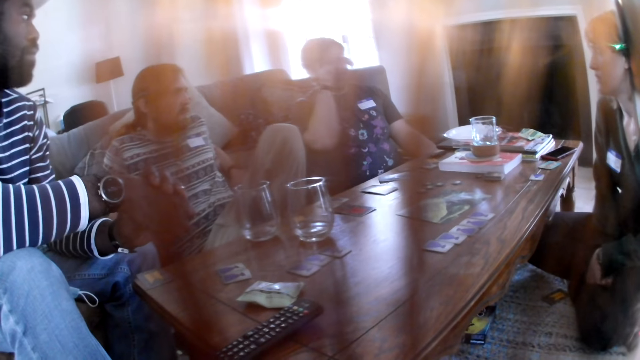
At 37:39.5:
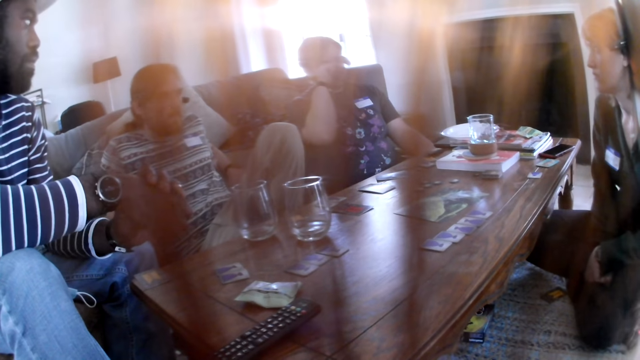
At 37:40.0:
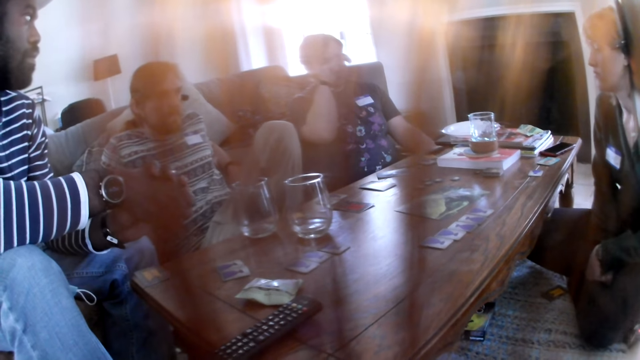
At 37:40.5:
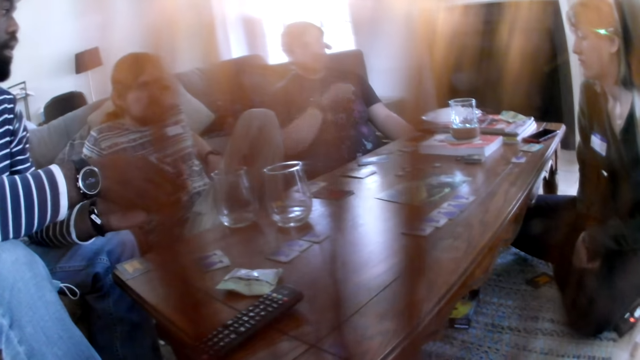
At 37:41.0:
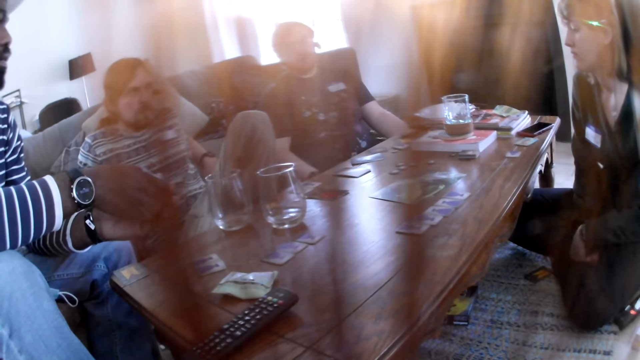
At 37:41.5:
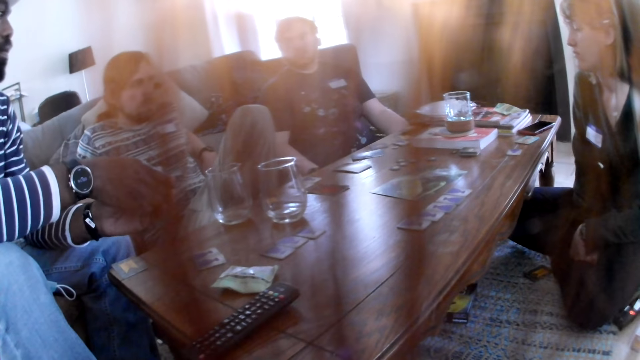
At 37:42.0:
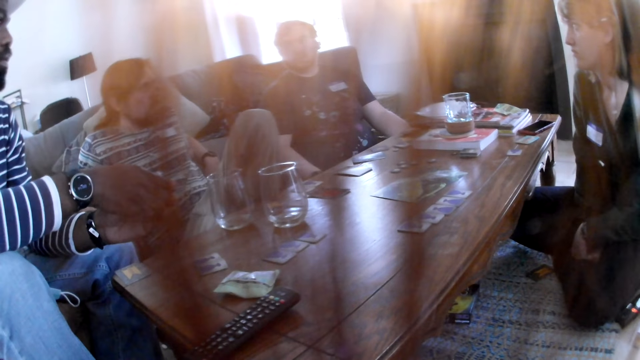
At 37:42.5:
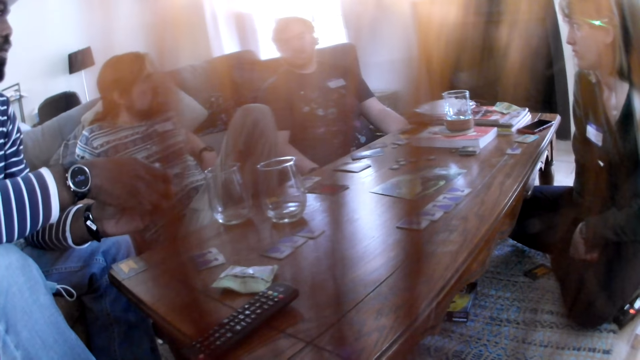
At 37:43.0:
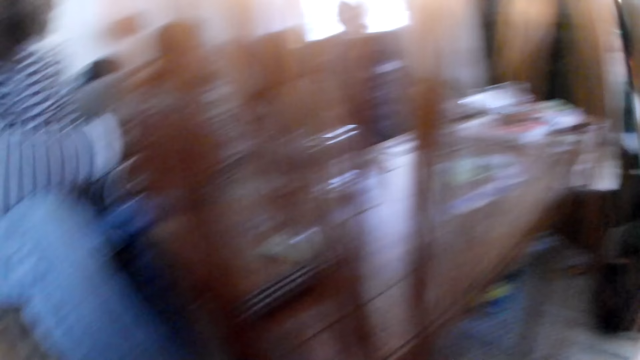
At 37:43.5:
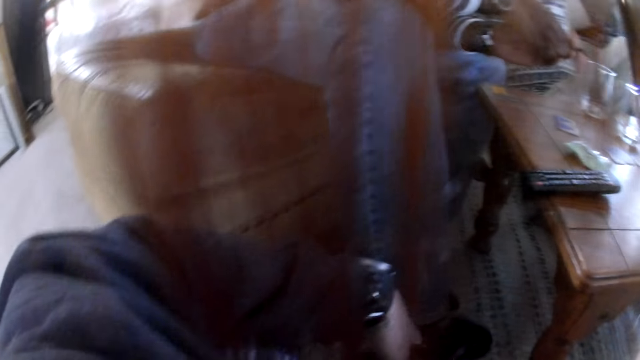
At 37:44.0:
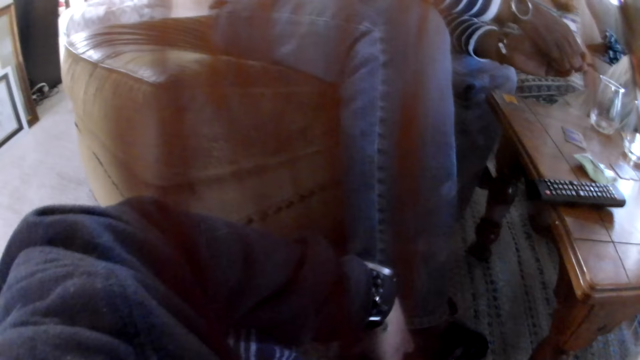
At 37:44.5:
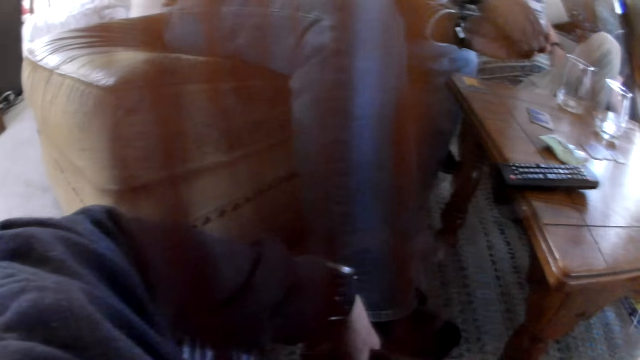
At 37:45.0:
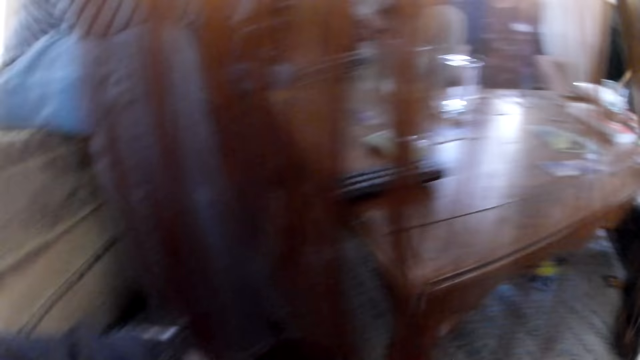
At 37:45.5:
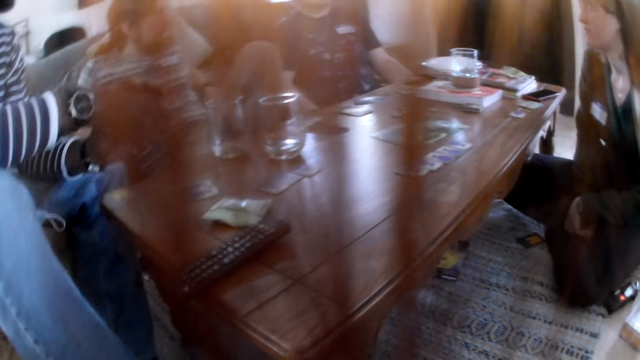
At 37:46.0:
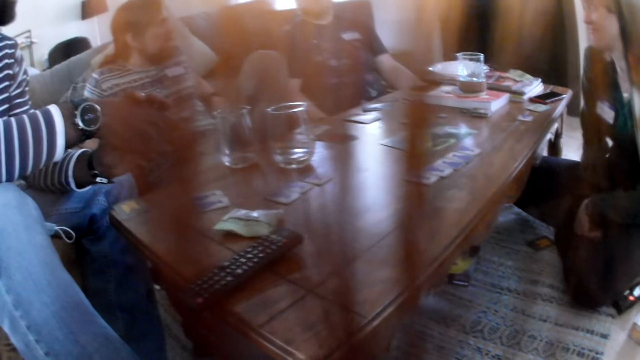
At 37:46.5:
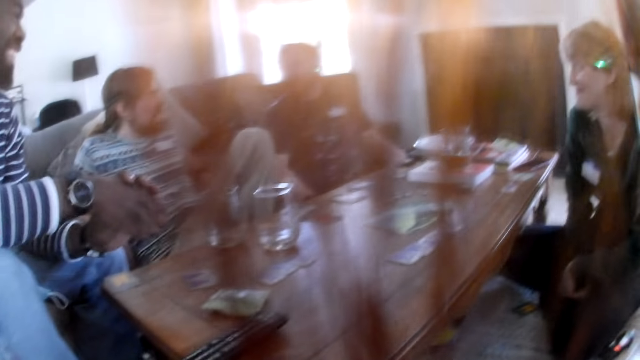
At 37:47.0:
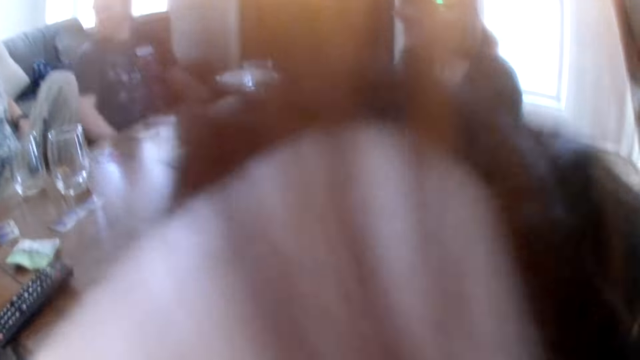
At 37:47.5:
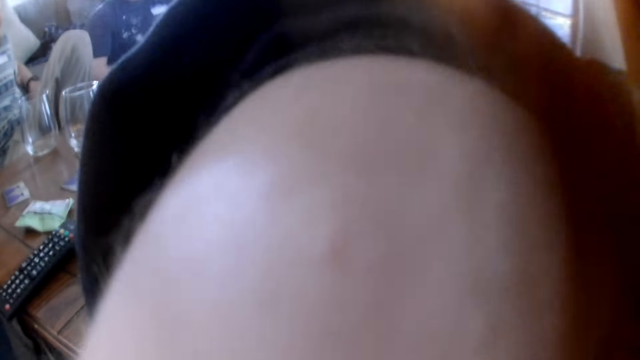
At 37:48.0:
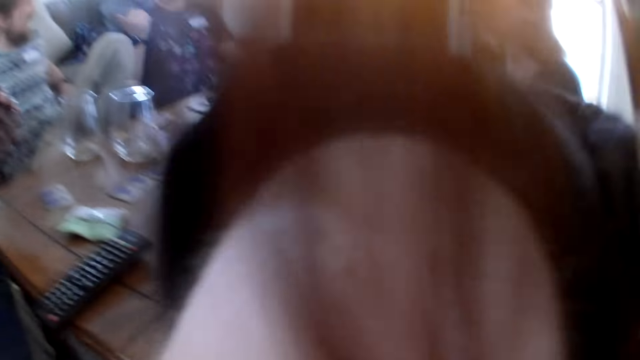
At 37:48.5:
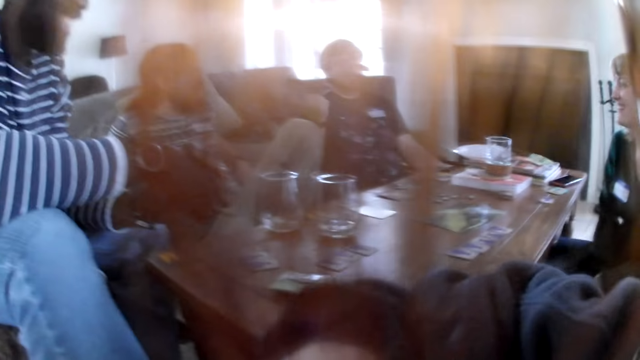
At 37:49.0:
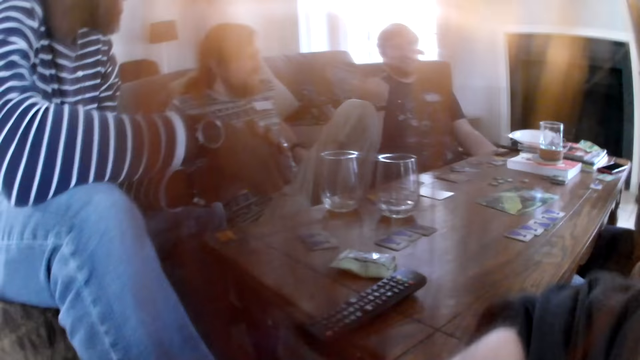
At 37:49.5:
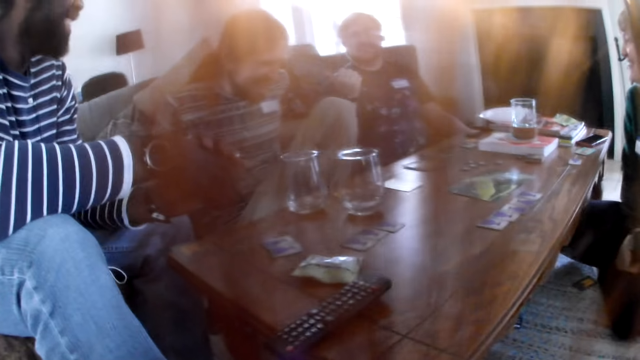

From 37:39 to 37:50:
A man scratches his eyes. The camera wearer looks around the table. She looks around the room. She looks around the table. She lifts her right hand.

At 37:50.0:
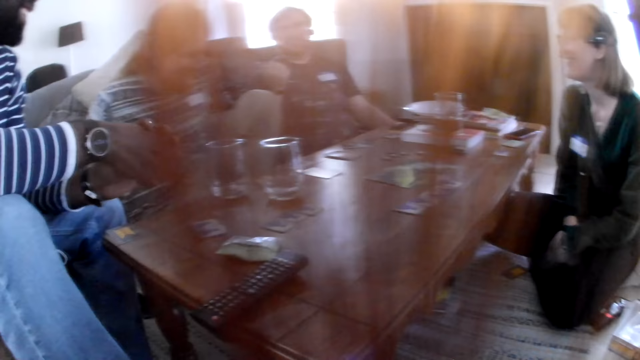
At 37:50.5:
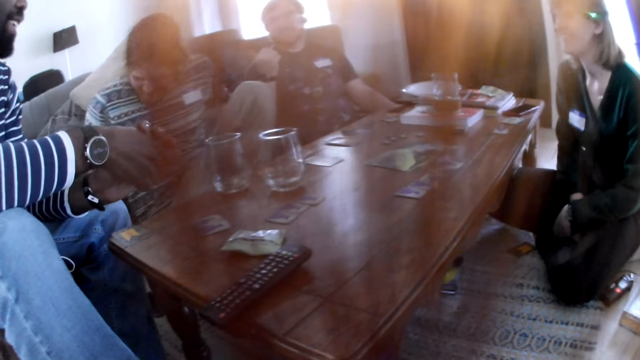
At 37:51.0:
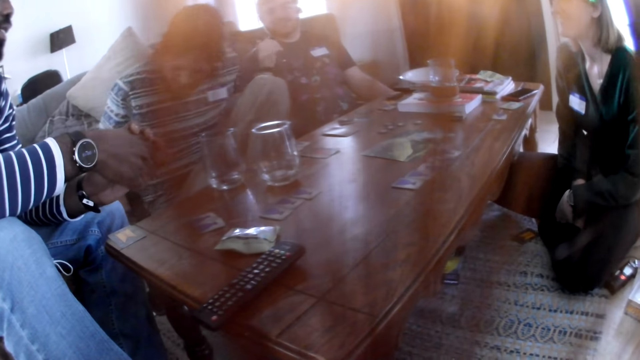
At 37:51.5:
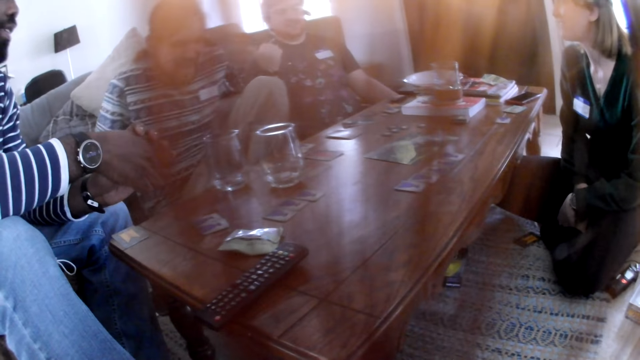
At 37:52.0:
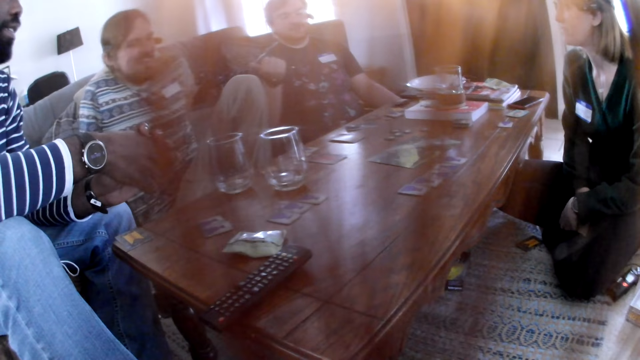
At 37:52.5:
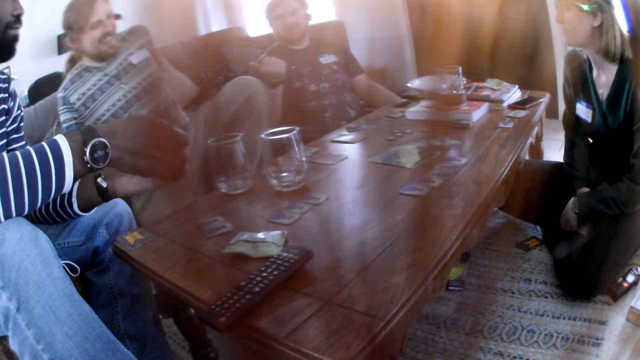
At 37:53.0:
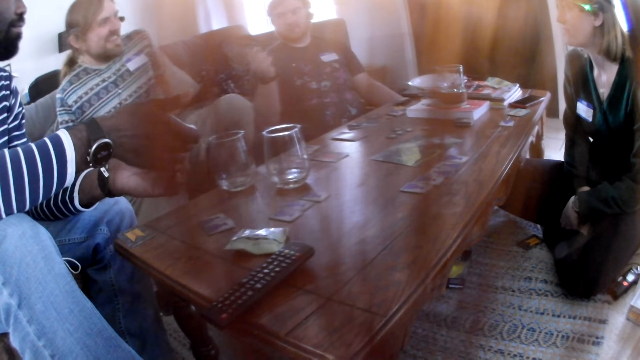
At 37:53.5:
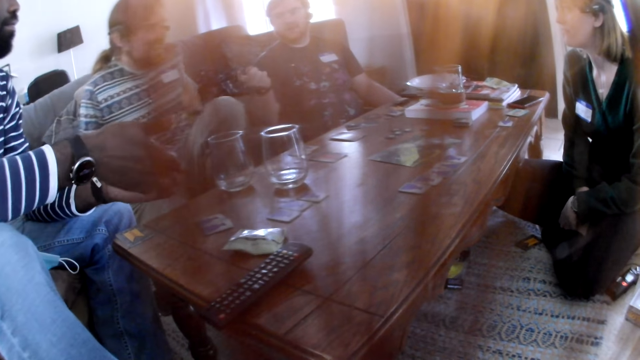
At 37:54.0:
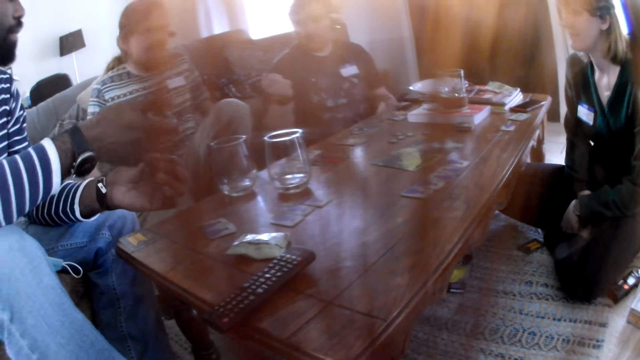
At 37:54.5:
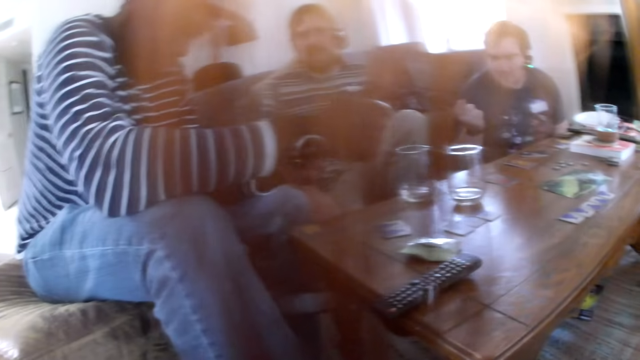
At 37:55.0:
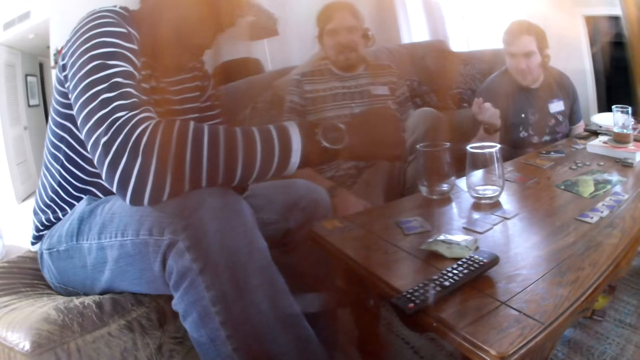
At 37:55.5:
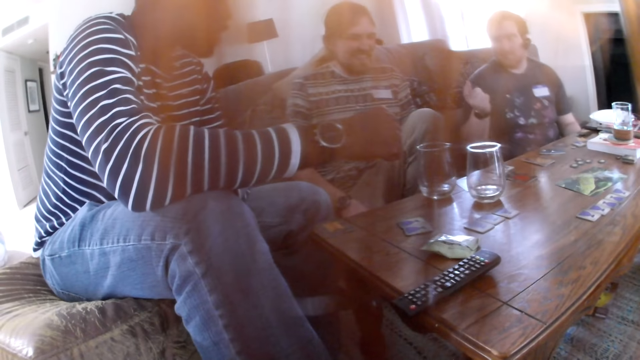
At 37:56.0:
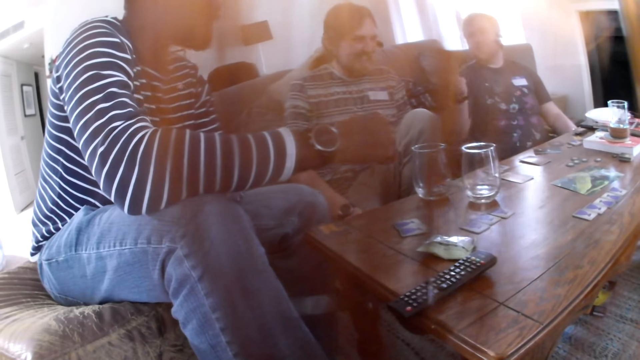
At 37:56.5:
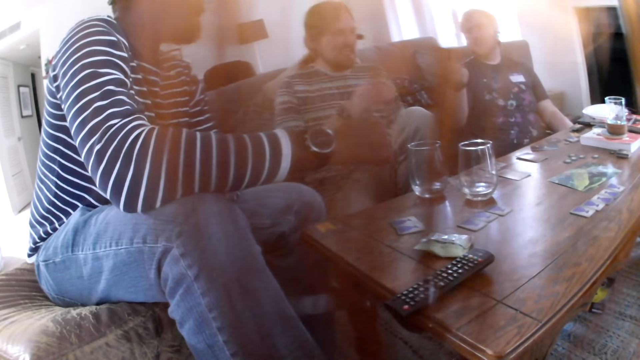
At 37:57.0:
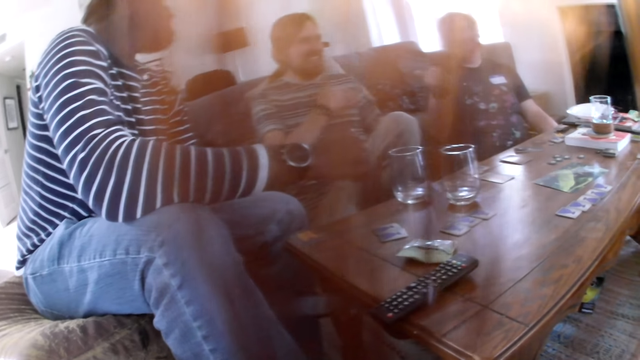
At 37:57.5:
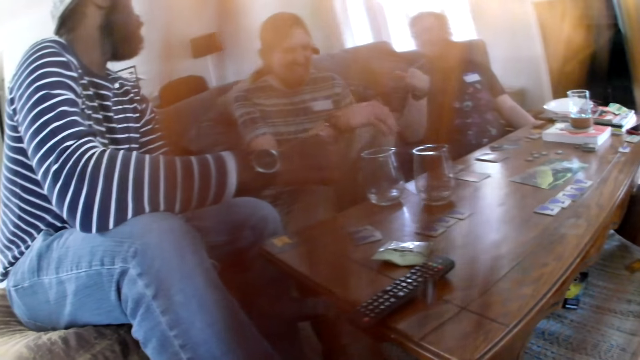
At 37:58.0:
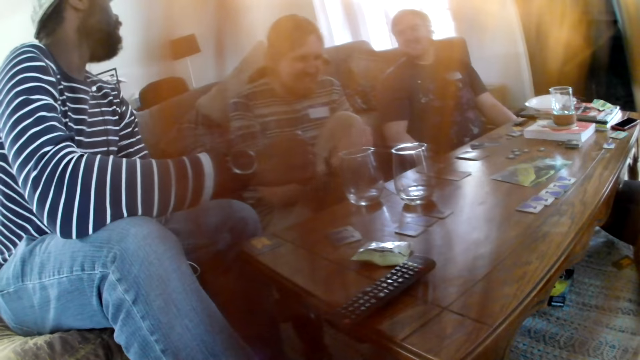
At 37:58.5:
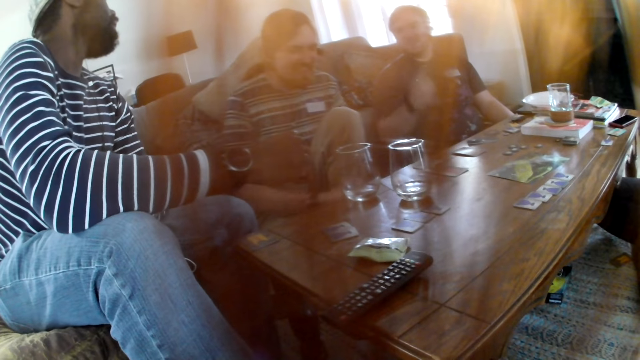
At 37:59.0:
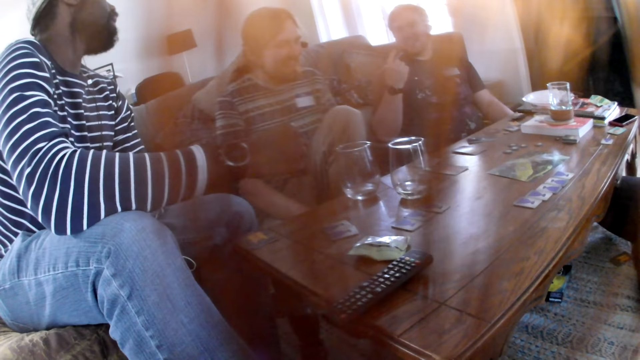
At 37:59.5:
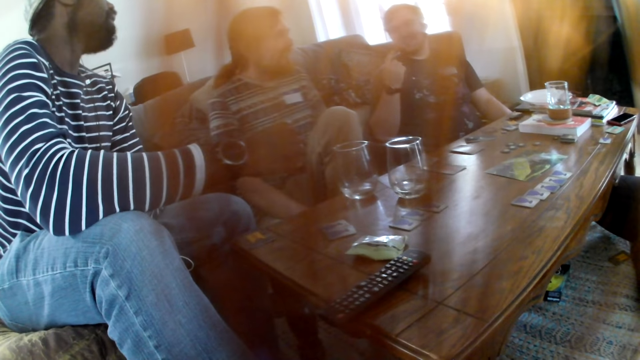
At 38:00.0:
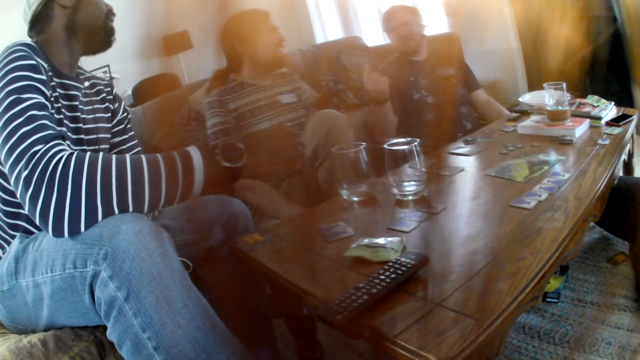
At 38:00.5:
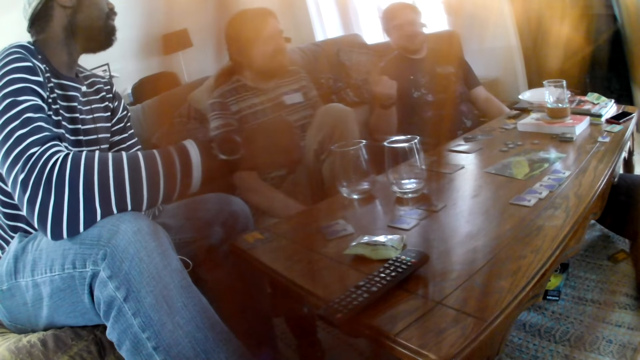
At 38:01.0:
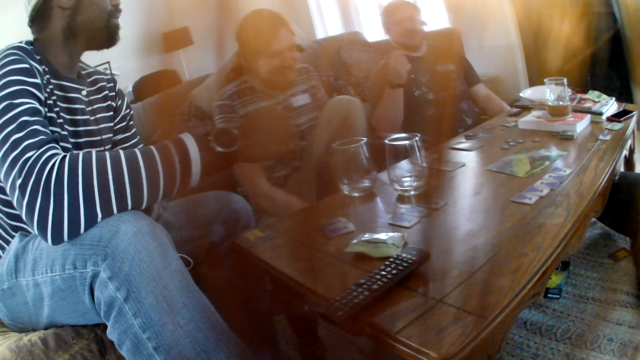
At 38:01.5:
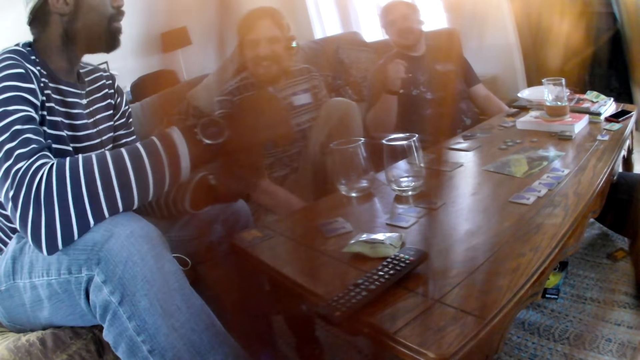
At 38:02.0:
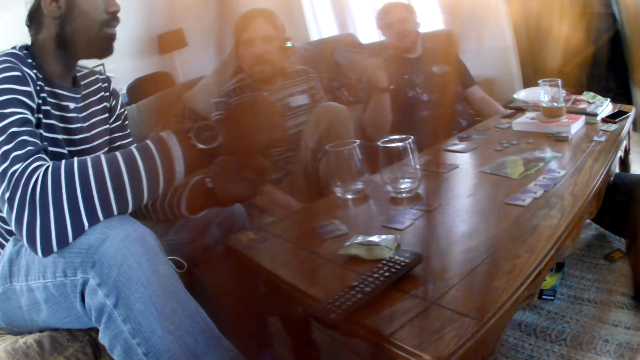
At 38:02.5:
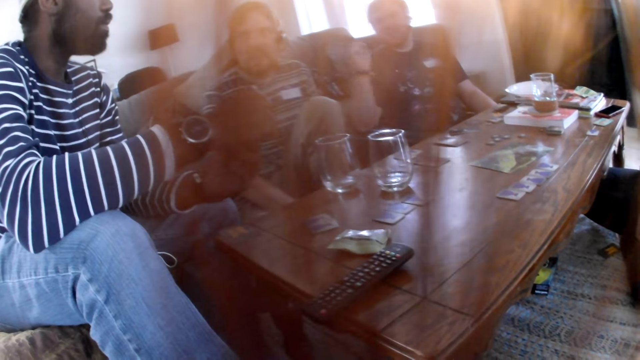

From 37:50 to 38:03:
The camera wearer looks around the table. A man adjusts his body on a seat. Another man gestures at the camera wearer. The camera wearer stares at another person. The first man rubs his right hand onto his left knee. The other man gestures at the person.
